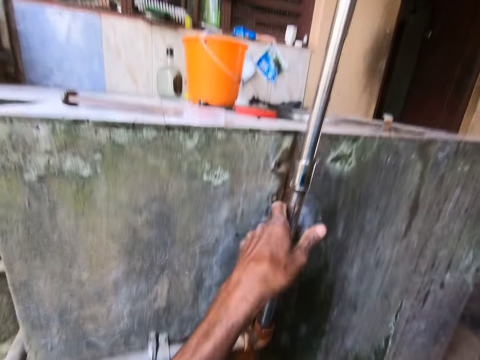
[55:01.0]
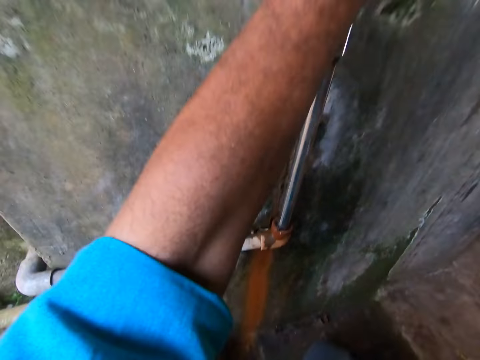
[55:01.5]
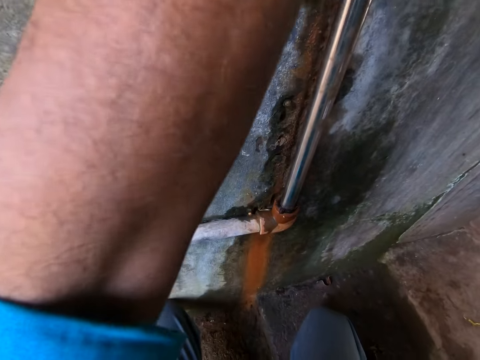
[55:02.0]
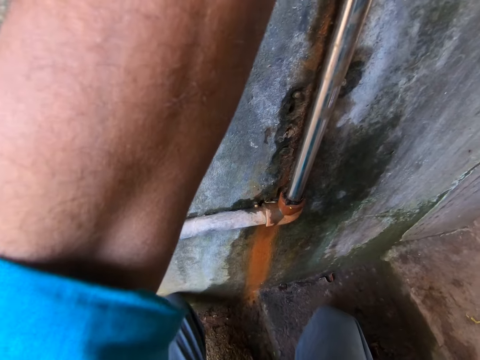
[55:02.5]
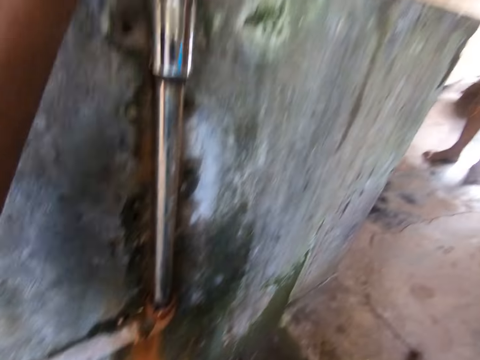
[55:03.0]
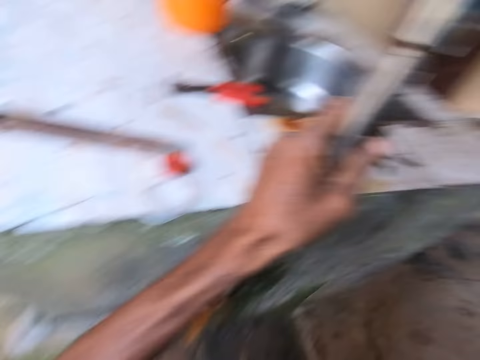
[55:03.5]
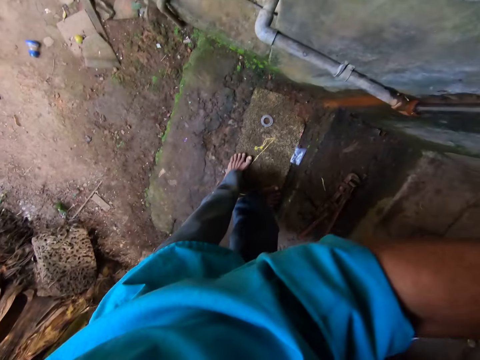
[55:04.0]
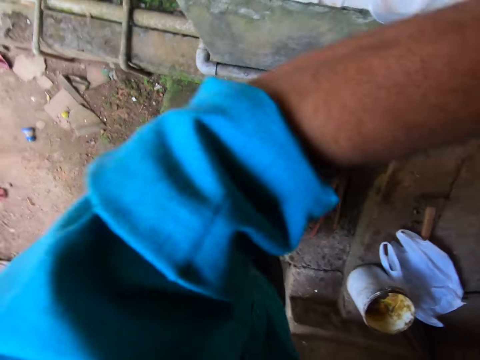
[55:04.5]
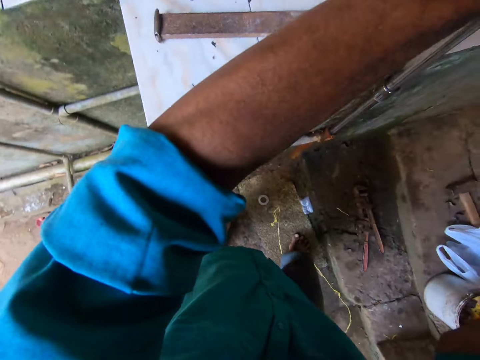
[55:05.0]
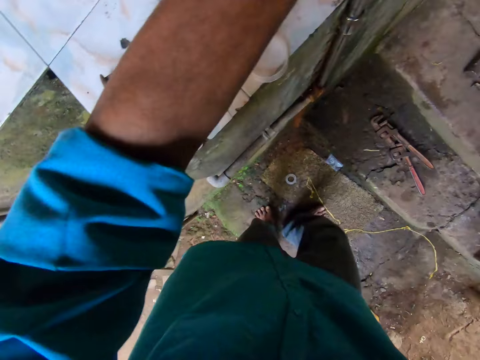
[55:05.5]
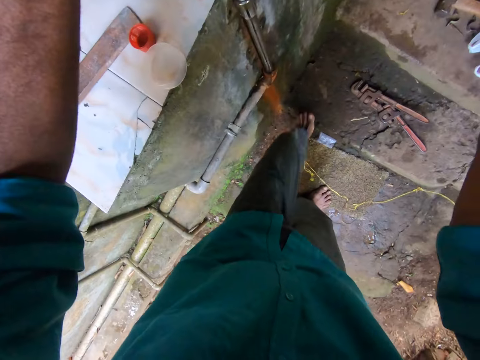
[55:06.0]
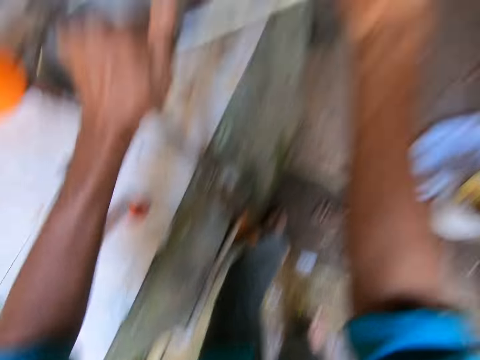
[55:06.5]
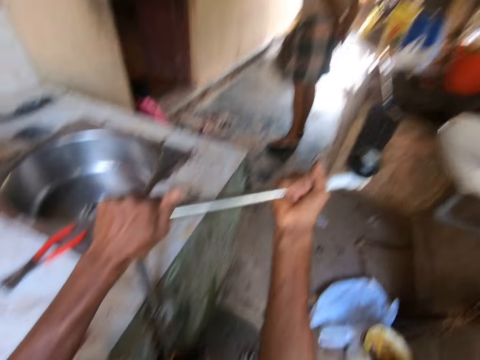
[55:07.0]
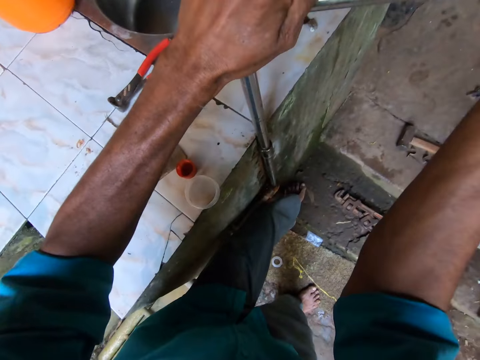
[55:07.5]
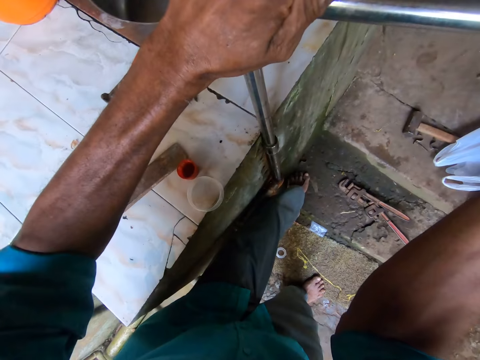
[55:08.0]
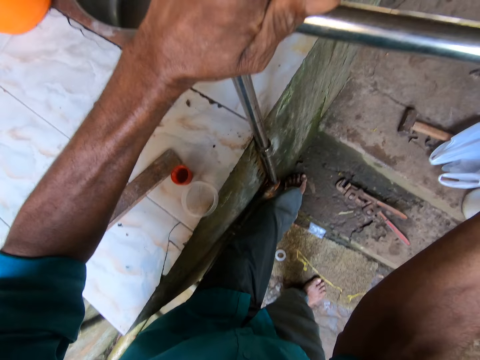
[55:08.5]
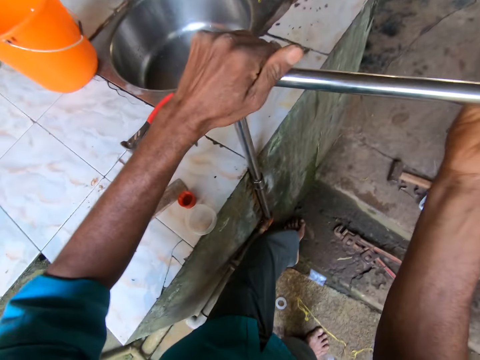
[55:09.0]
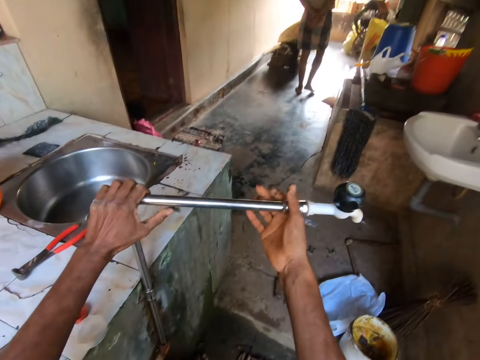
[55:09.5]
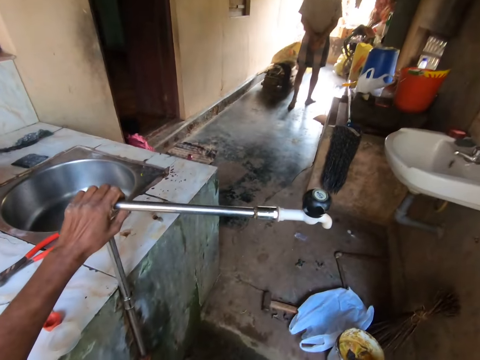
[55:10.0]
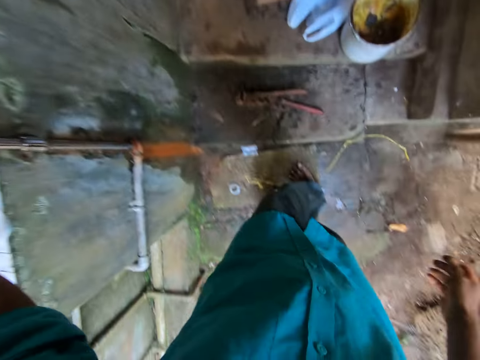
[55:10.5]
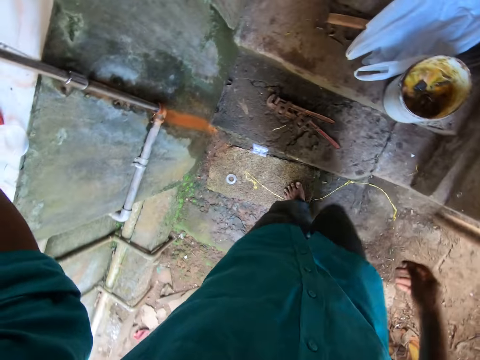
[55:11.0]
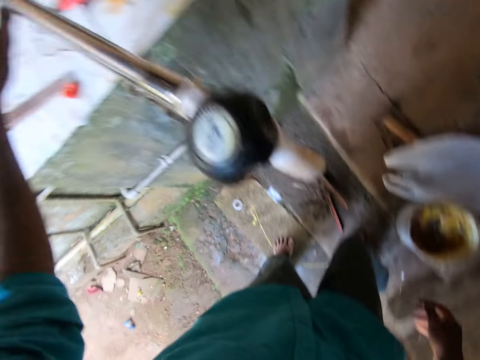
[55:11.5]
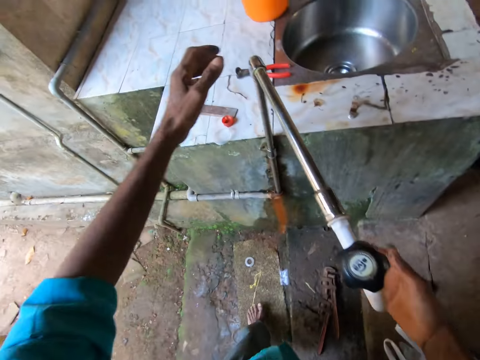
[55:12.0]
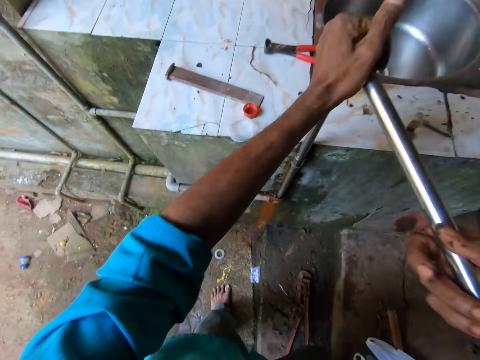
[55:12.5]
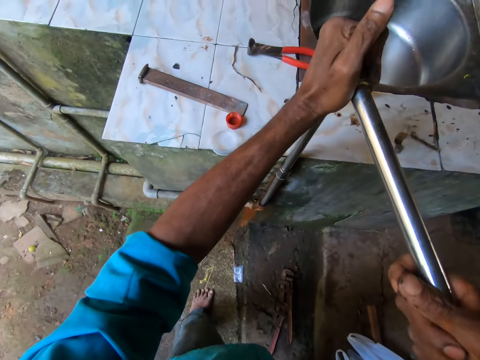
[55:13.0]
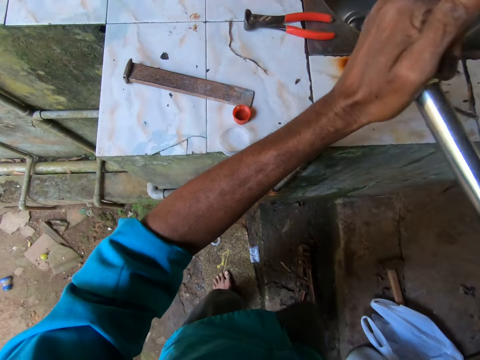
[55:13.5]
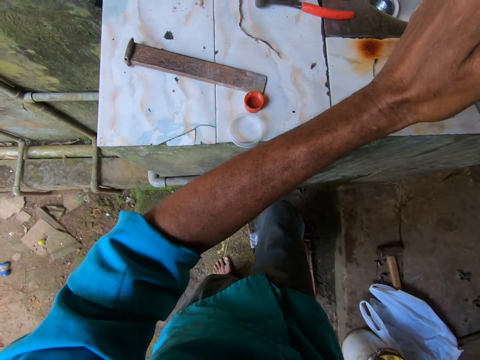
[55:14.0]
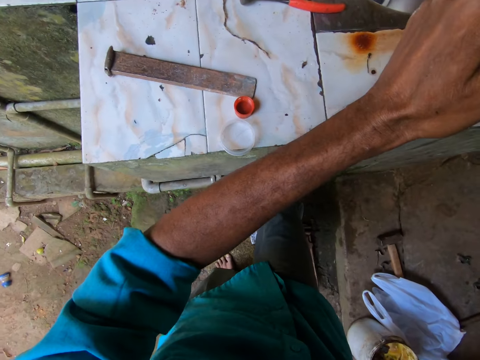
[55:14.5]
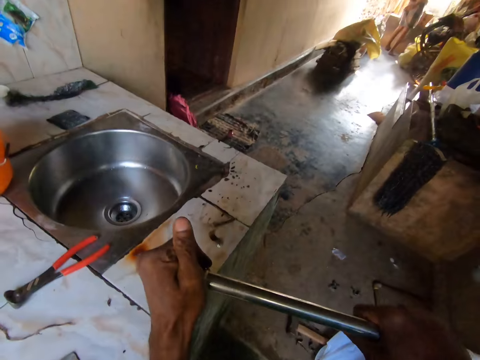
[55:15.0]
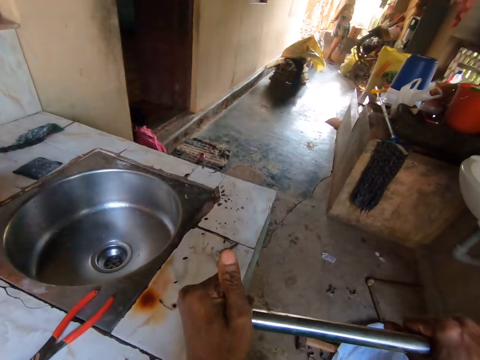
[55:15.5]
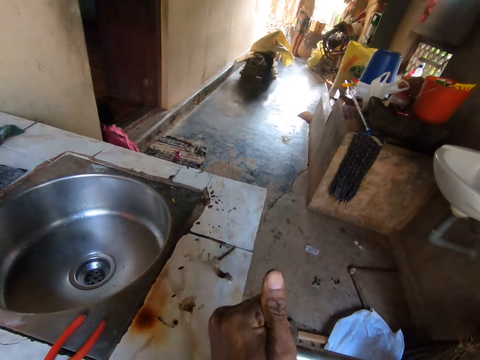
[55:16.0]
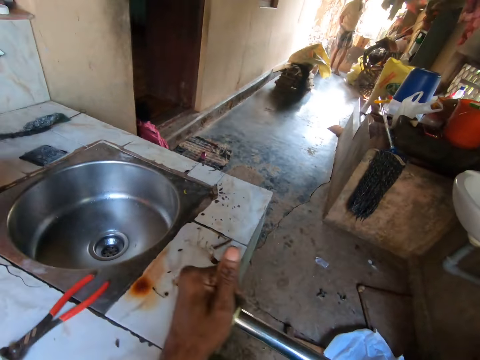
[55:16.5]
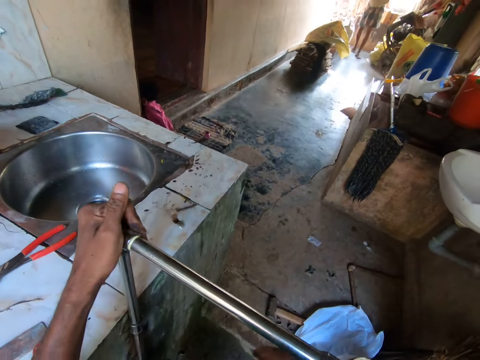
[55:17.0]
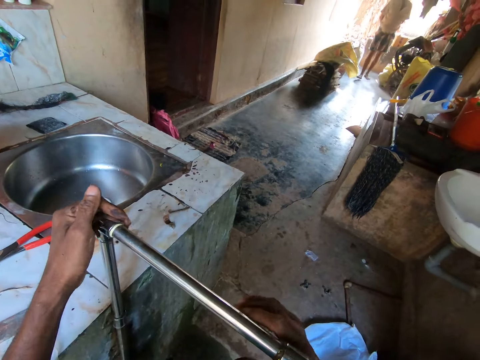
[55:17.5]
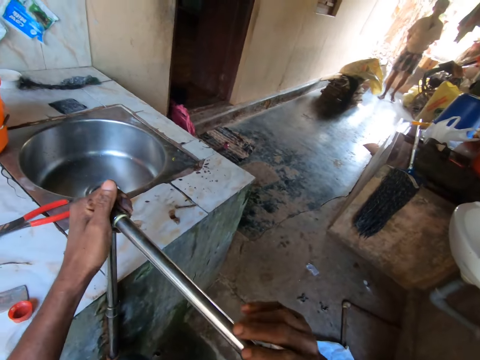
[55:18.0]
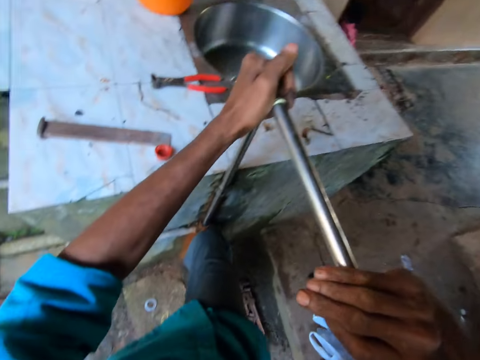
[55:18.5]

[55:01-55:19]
The camera wearer holds the tap pipe with his left hand. He moves the right hand on the pipe, examines the supply pipe and makes a step. He turns the tap pipe with both hands. He pulls the tap and examines the tap. He holds the tap pipe with his left hand. He moves the right hand, makes a step, moves both hands and touches the pipe. He turns the tap pipe with both hands. He presses the tap and examines the tap.

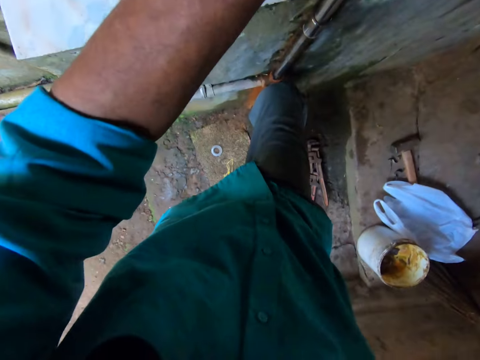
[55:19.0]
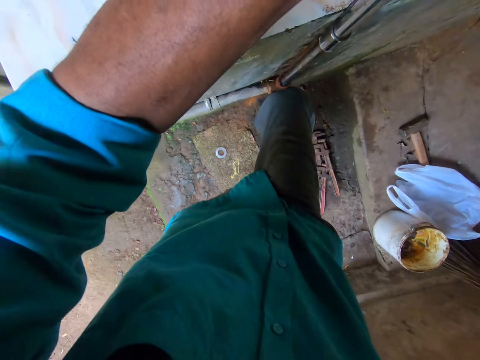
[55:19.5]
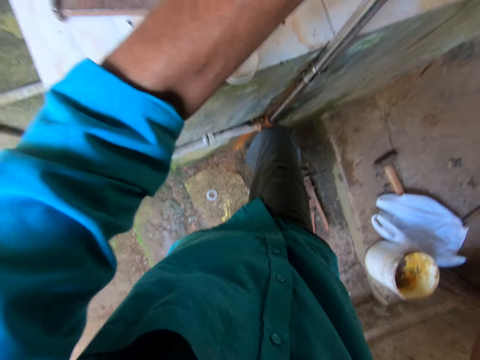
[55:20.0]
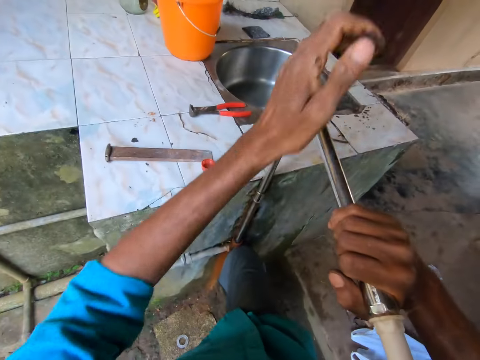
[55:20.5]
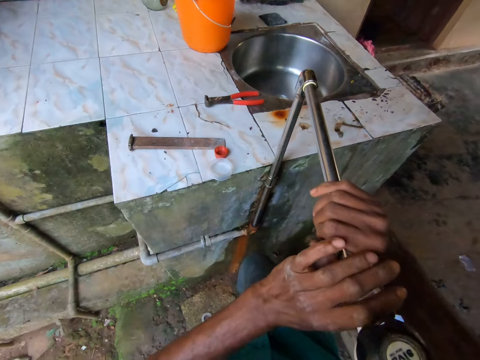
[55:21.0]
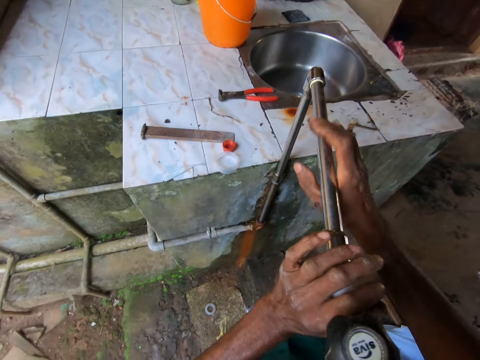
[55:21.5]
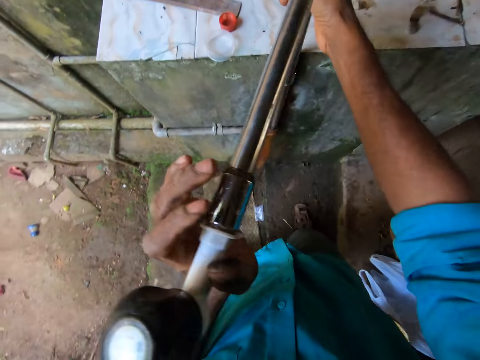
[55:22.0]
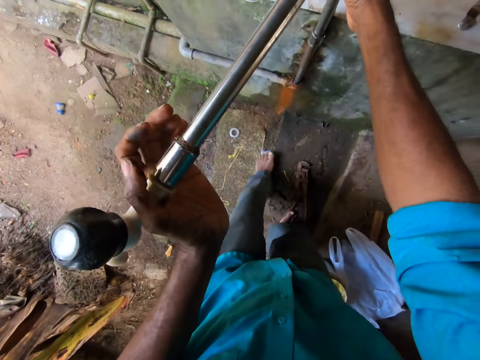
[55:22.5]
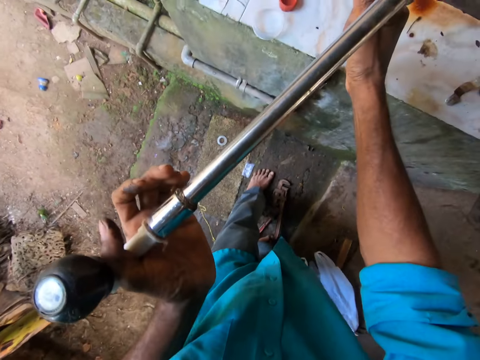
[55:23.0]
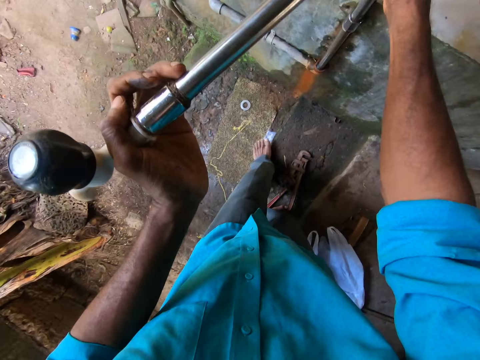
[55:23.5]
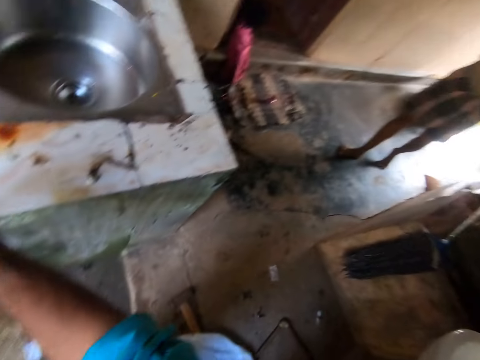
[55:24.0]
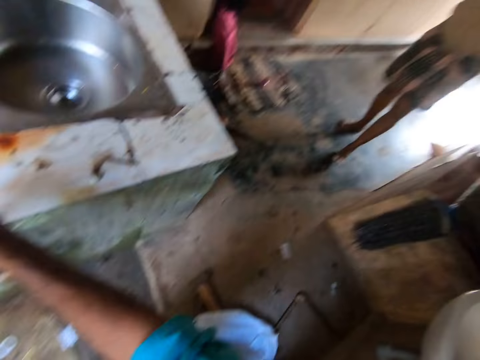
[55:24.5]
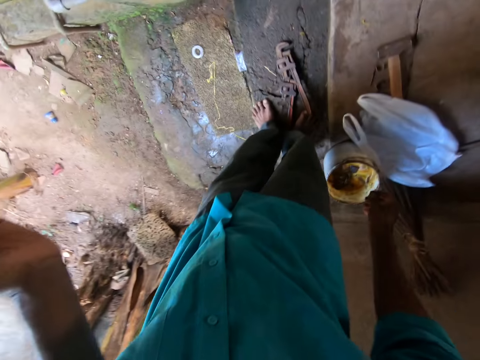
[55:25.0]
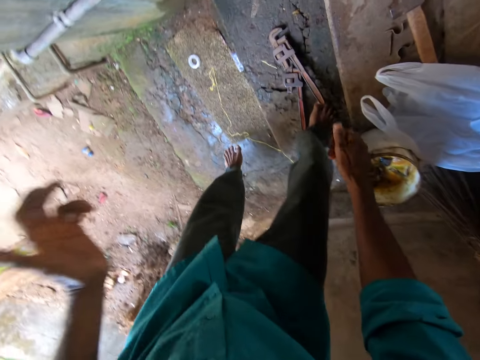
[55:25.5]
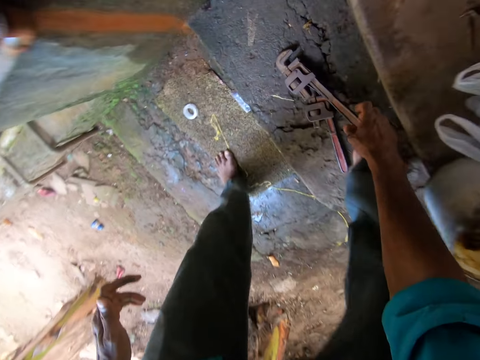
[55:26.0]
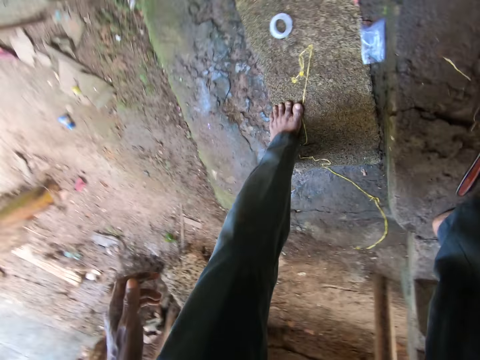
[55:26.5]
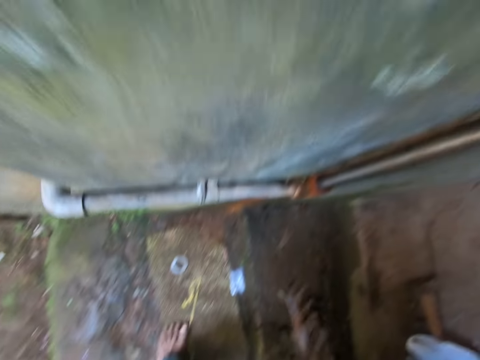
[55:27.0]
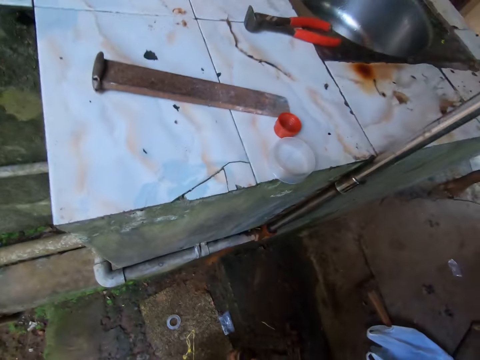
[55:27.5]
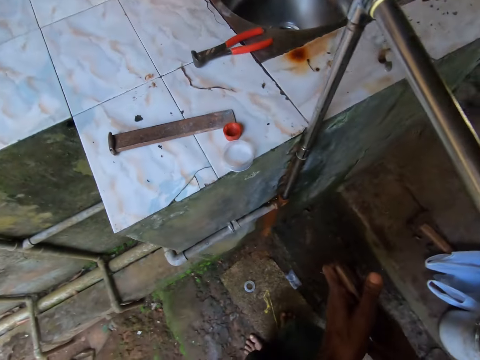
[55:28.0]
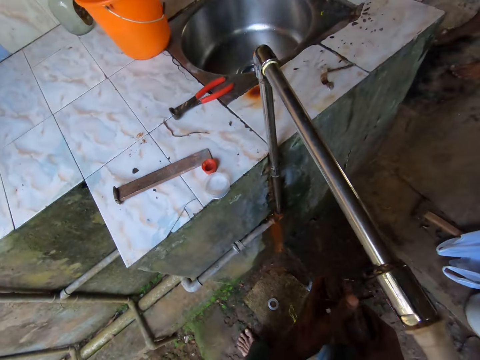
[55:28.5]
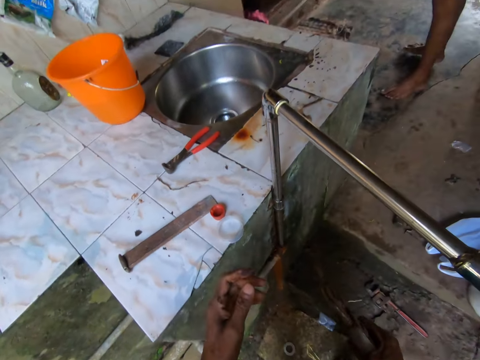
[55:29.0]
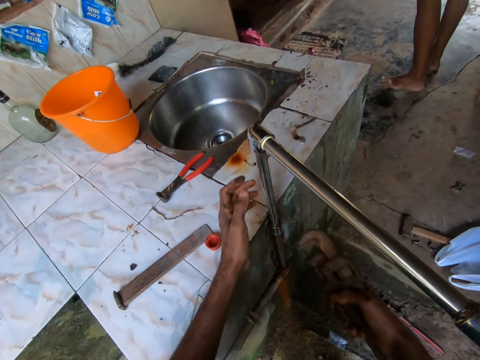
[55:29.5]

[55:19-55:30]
The camera wearer looks at the supply pipe, moves the left hand, touches the tap and examines the tap. He converses with a man, moves both hands and makes a step. He picks the adjustable spanner or pipe wrench from the ground with his right hand. He lifts the pipe wrench and moves both hands.
